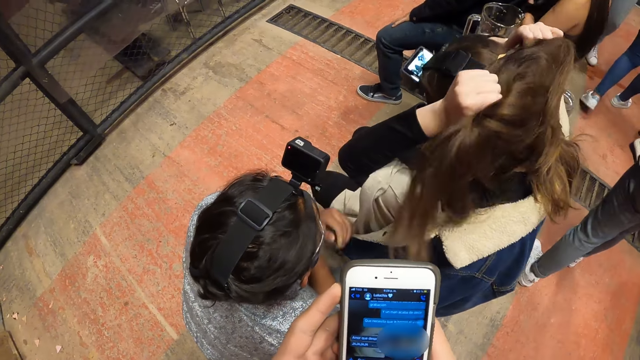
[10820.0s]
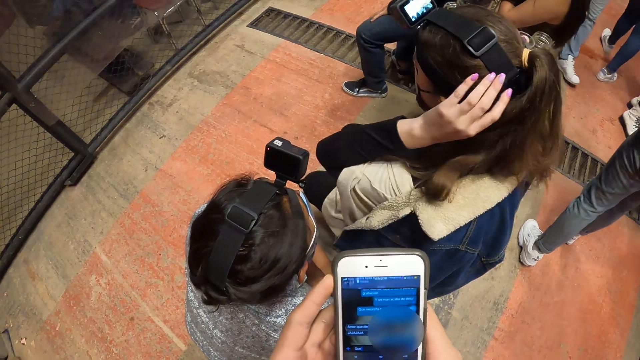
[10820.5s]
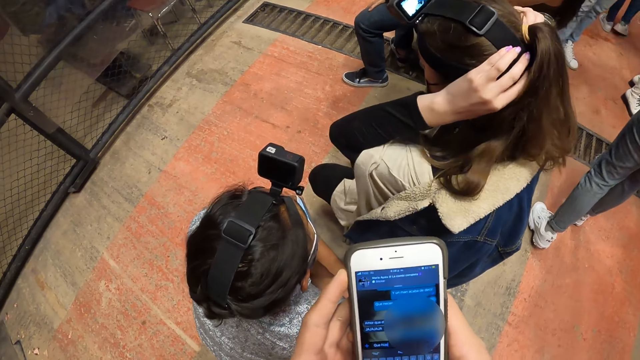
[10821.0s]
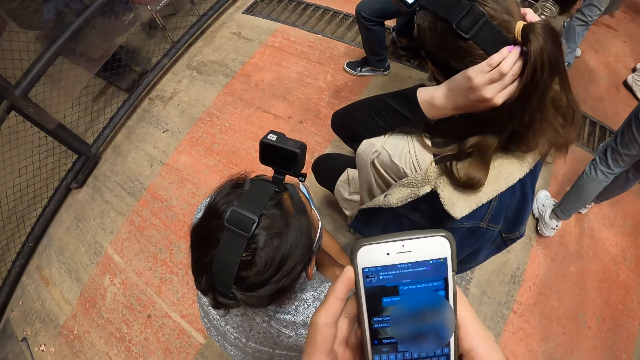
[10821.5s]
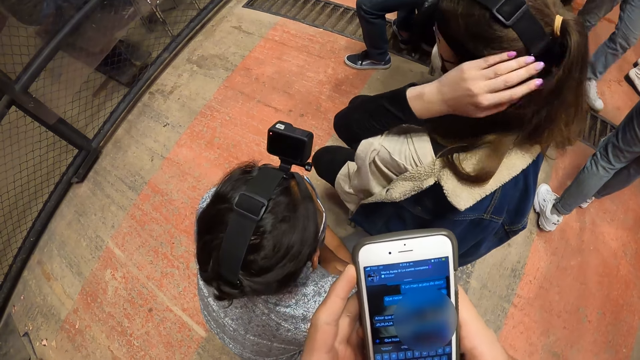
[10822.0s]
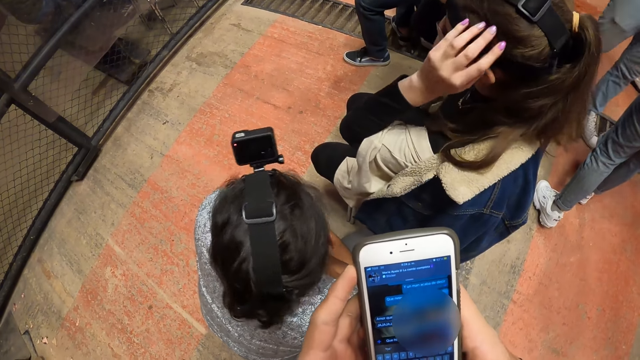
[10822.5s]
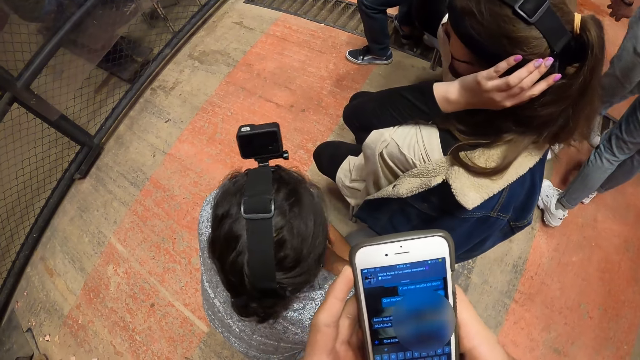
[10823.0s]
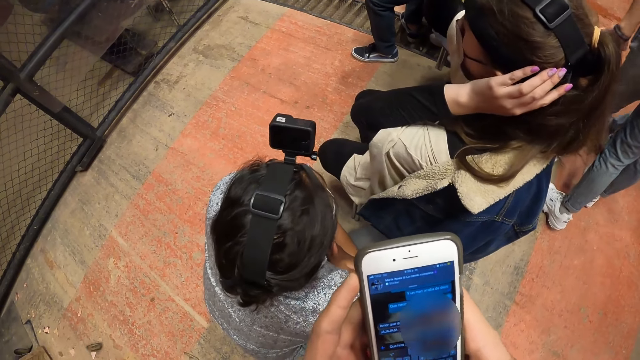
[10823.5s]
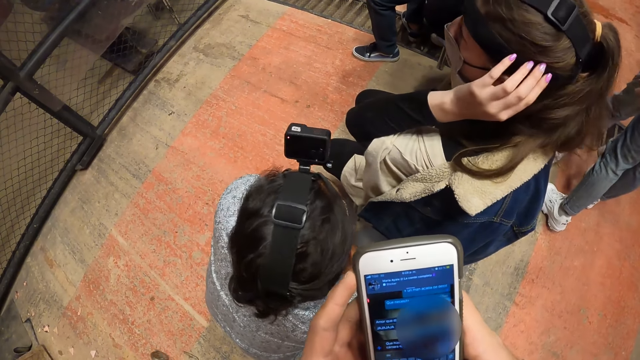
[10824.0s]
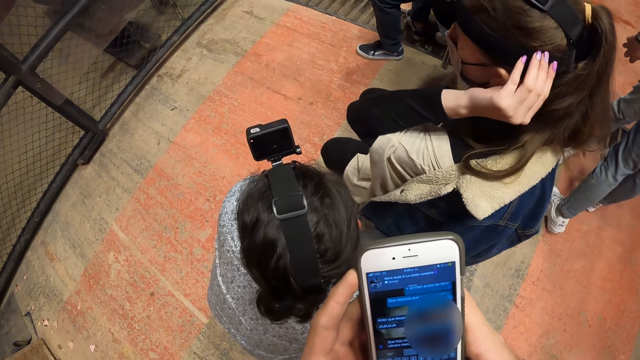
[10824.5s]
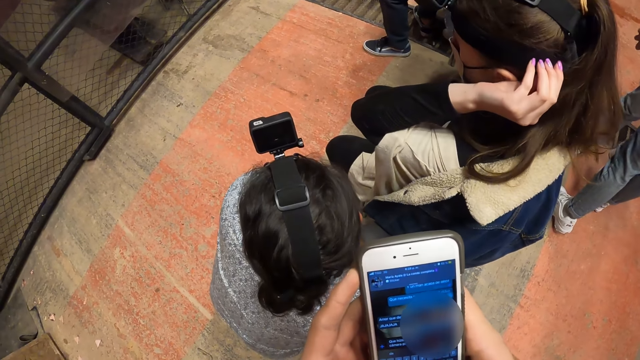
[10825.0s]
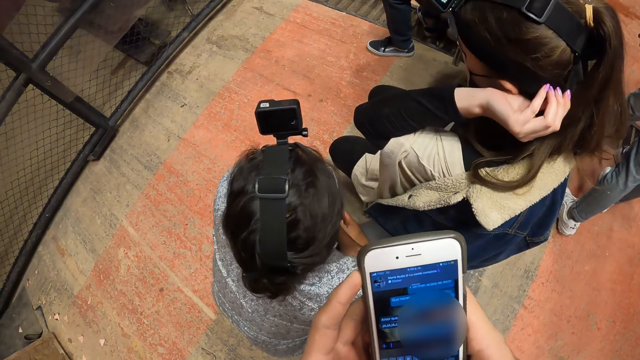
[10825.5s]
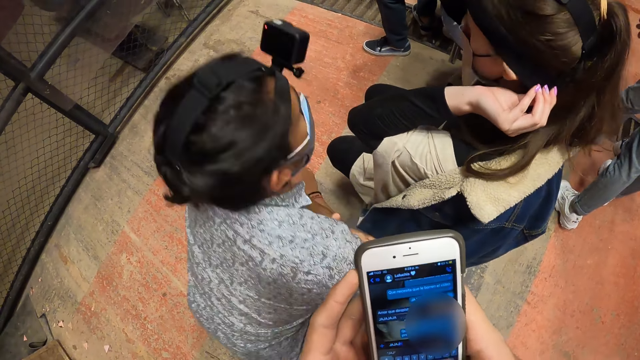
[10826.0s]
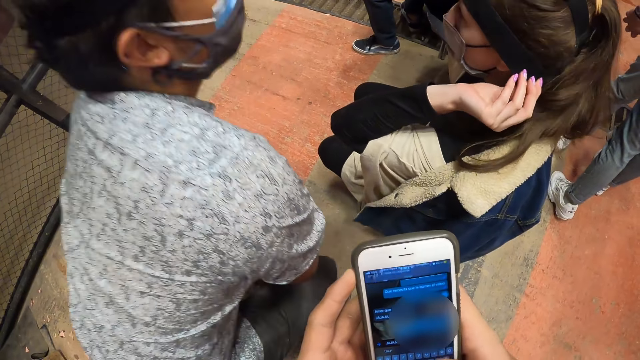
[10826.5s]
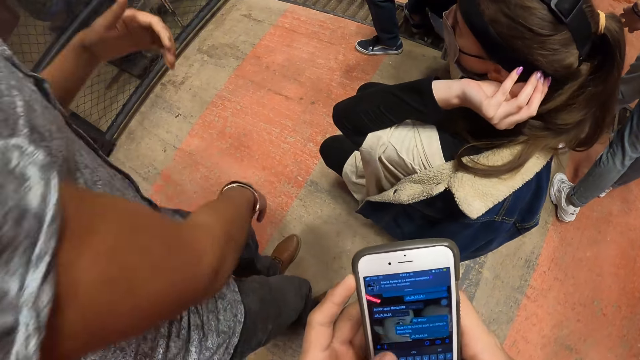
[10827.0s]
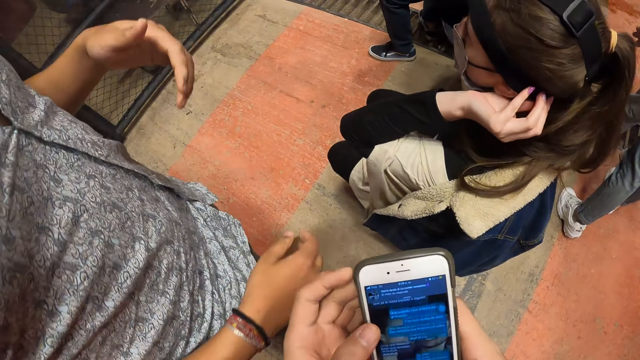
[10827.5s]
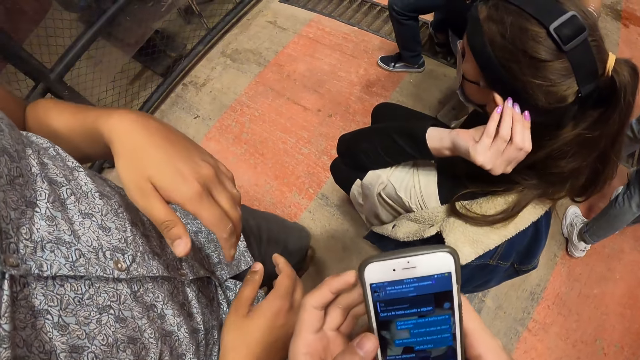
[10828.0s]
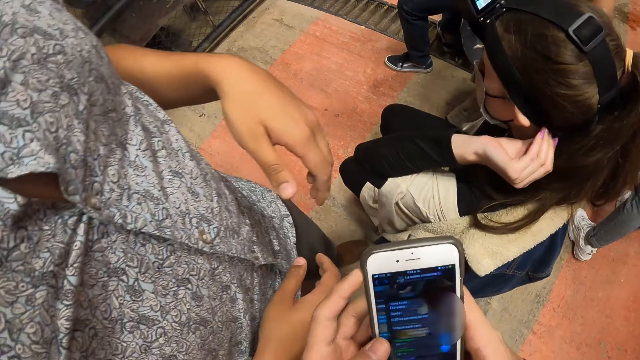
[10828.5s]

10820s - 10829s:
The camera wearer scrolls the phone.

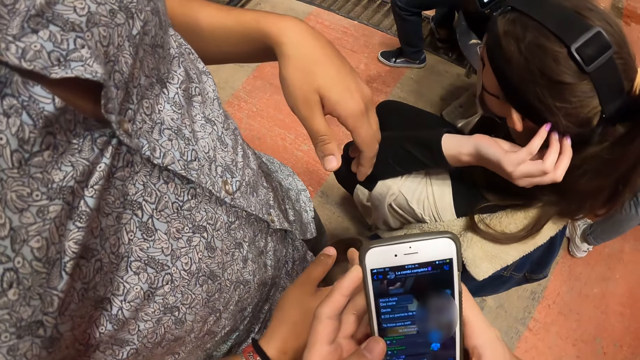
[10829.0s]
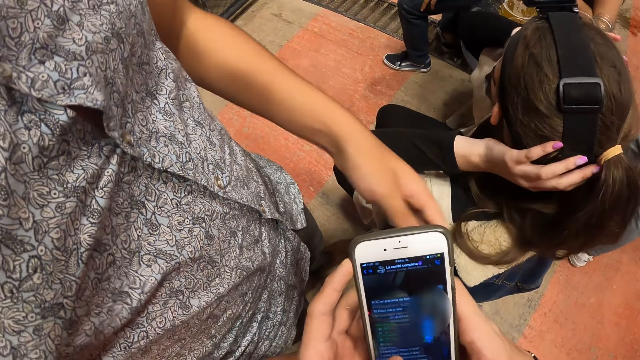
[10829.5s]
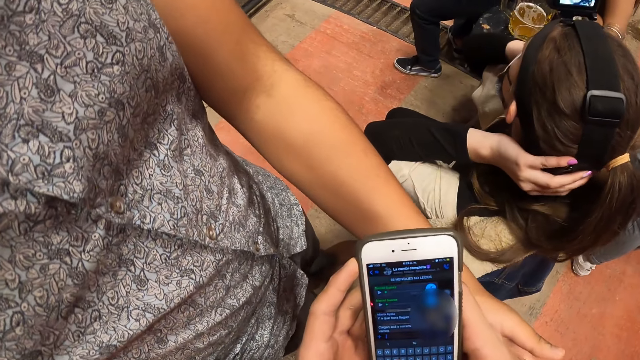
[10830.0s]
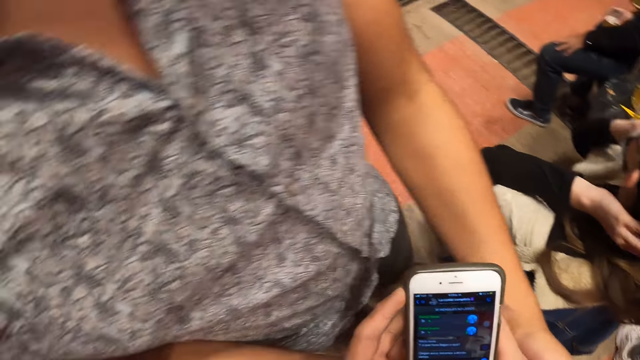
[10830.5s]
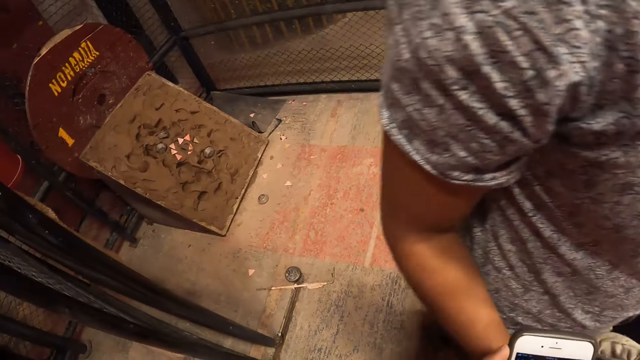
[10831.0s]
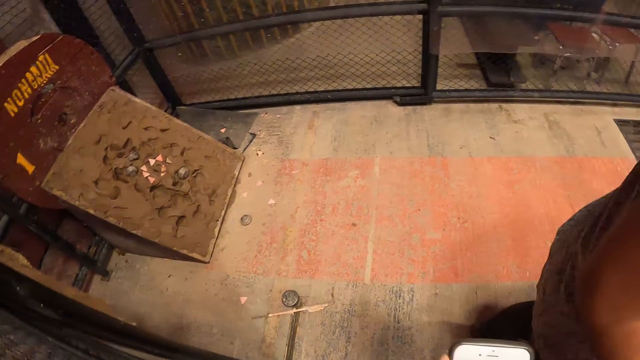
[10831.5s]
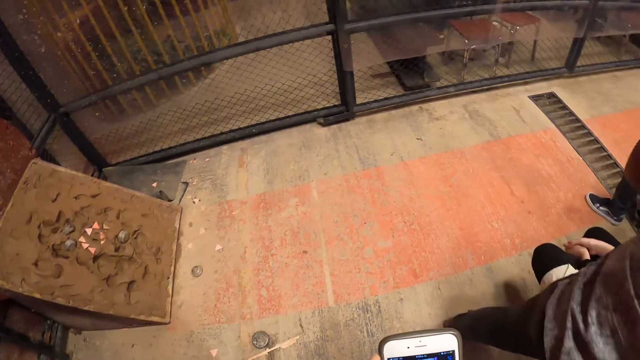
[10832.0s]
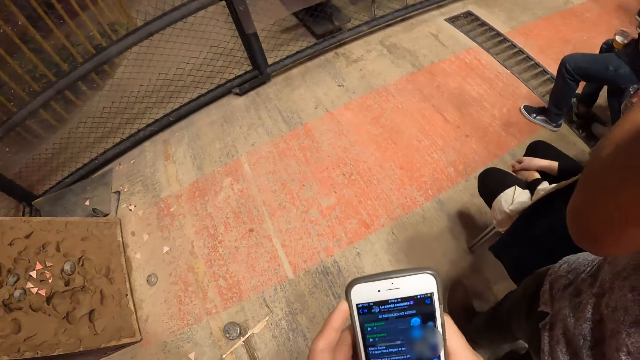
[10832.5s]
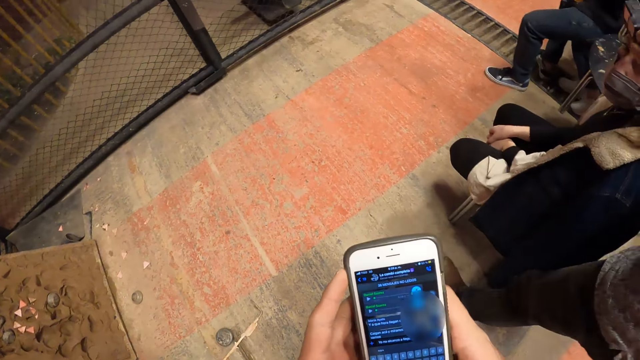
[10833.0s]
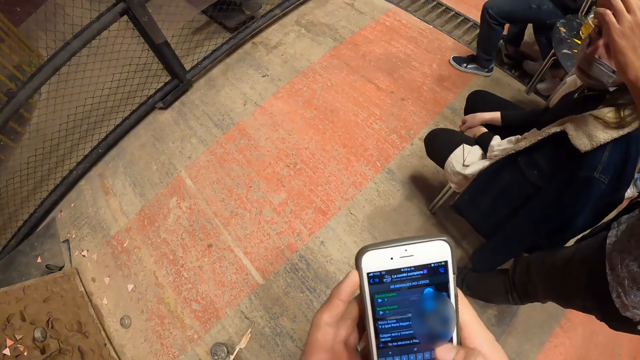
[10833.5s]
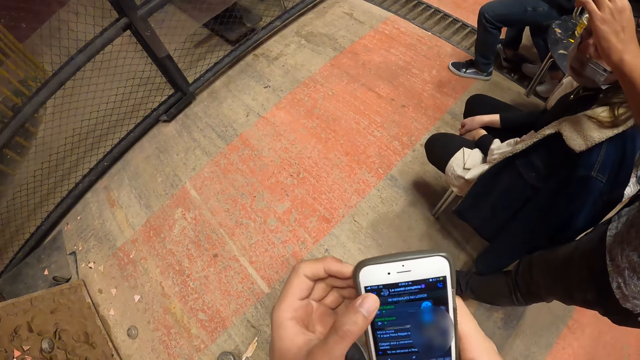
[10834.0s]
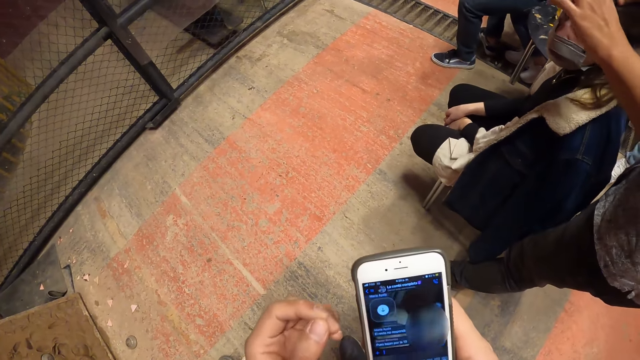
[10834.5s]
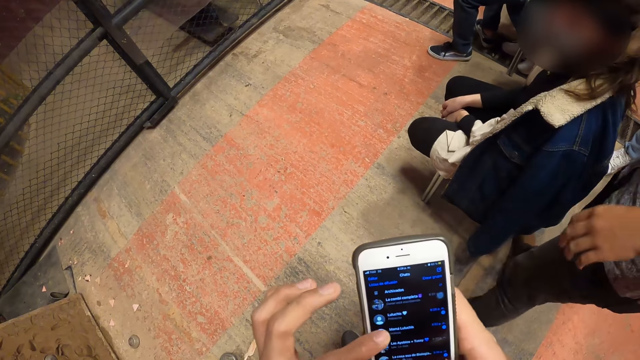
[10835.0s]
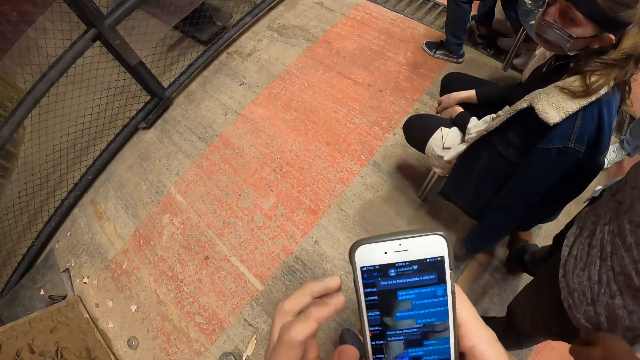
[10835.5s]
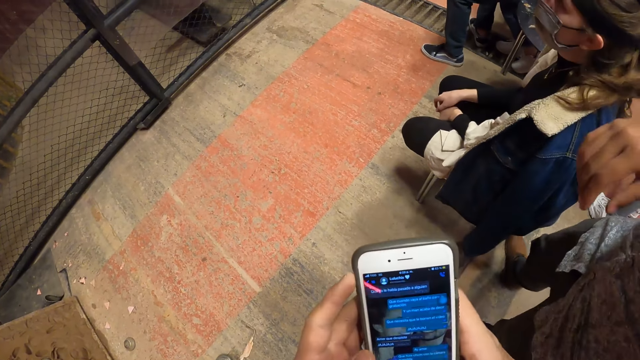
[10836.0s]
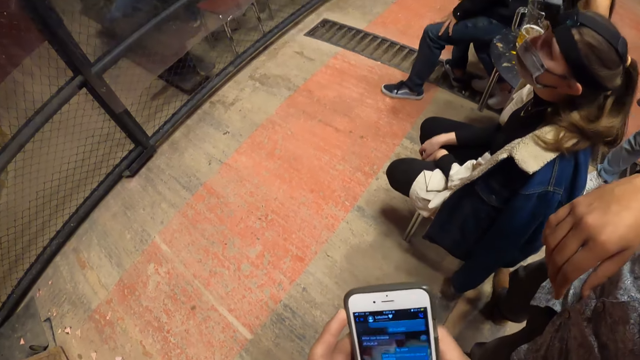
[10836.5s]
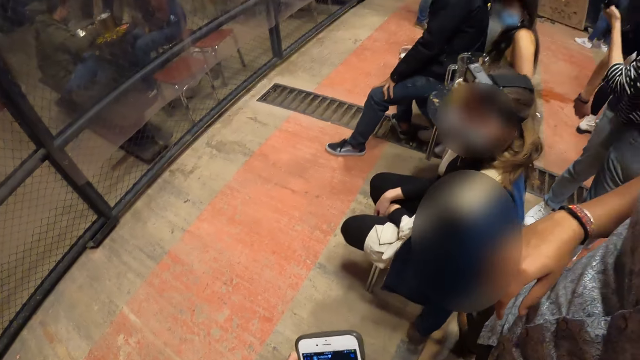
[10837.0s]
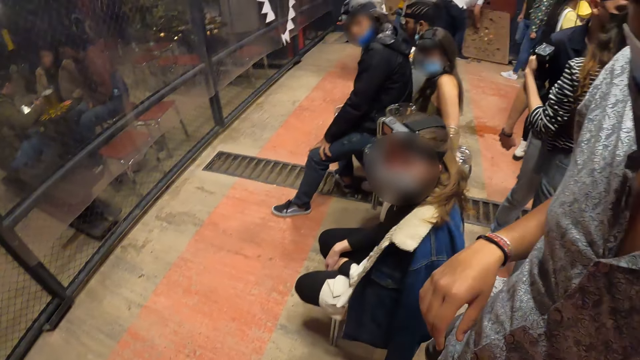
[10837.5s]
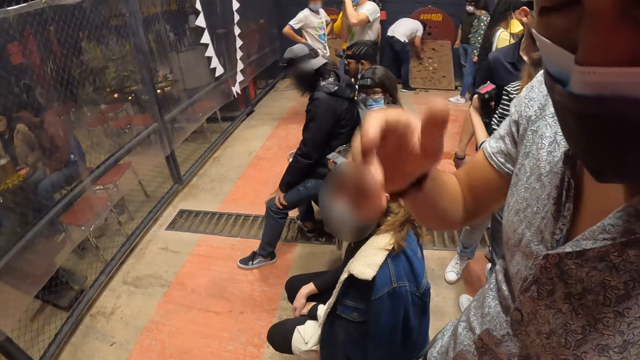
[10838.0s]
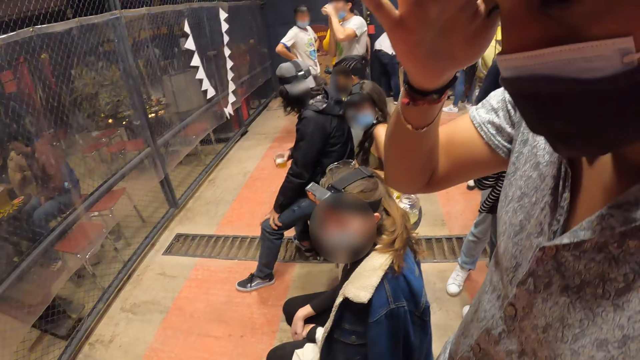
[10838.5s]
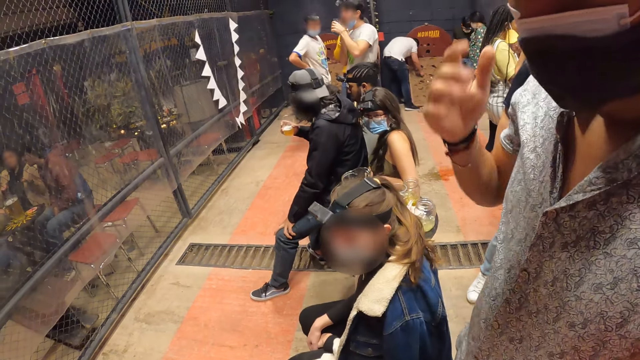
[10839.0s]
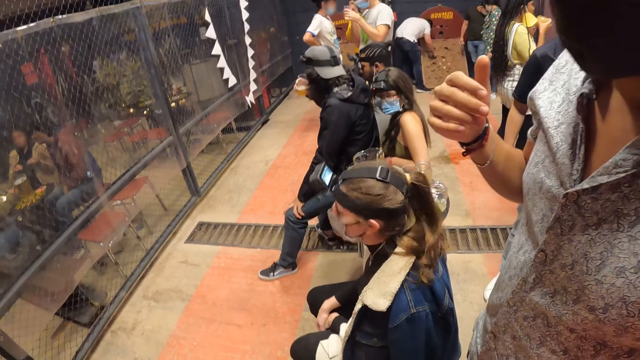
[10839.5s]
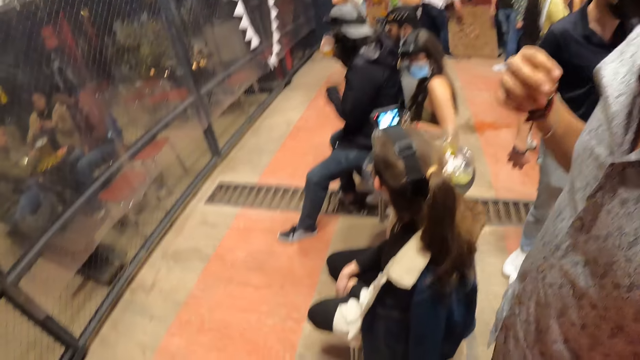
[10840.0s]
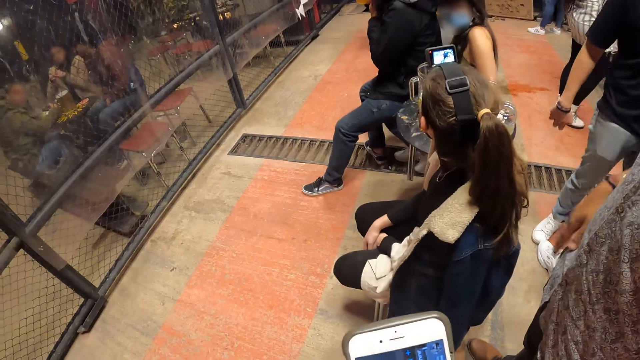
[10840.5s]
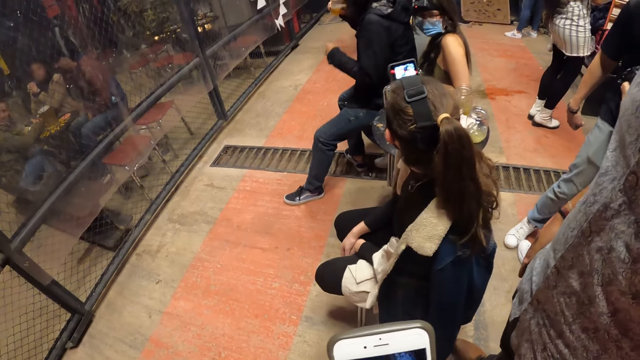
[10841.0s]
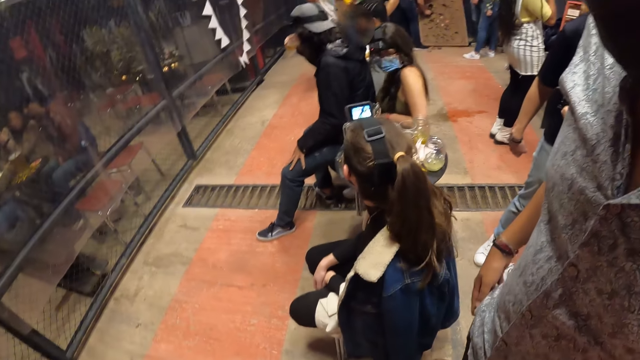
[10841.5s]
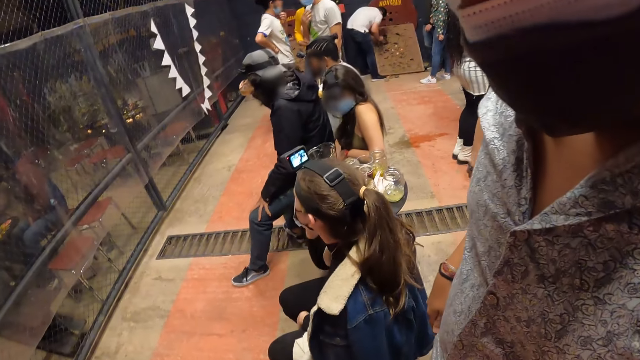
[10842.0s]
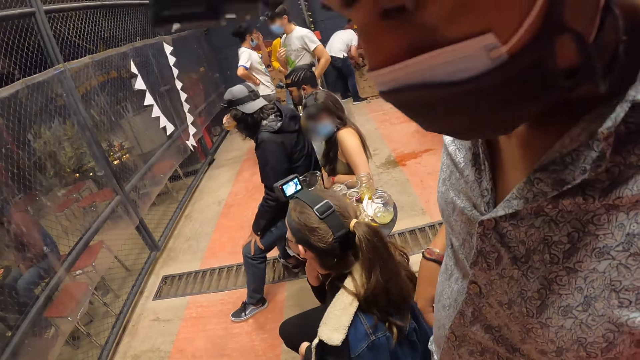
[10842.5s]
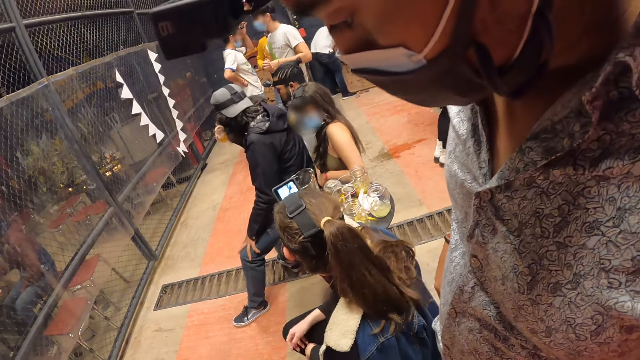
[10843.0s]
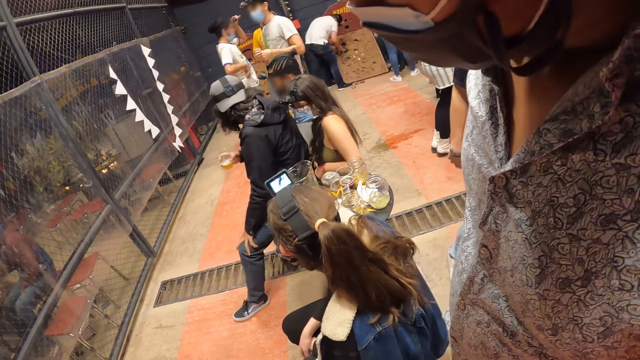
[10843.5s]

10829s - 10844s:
The camera wearer looks at the mud board. A man adjusts the camera on a woman's head. The camera wearer scrolls the phone. The man touches his face. The camera wearer dialogues with another man. They scroll the phone. The woman touches her face. She touches her face again. The camera wearer dialogues with the other man.
